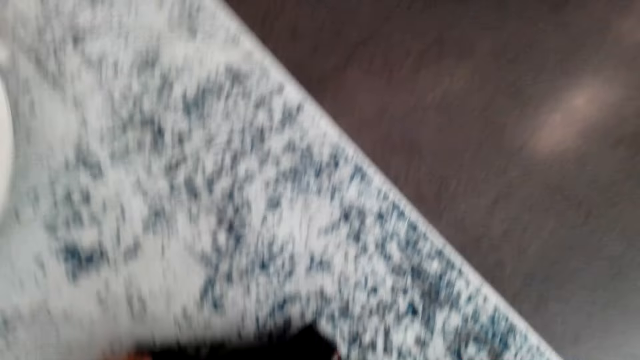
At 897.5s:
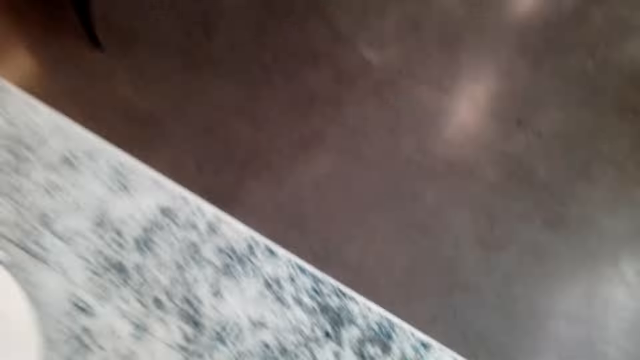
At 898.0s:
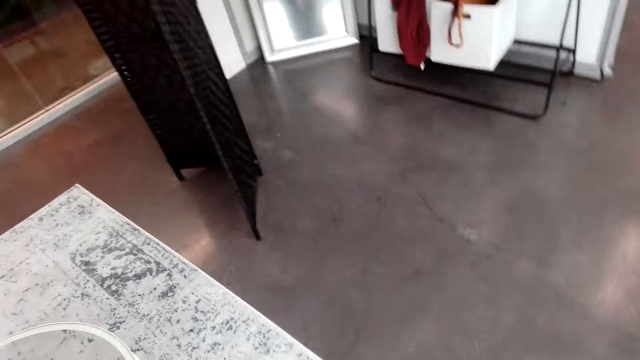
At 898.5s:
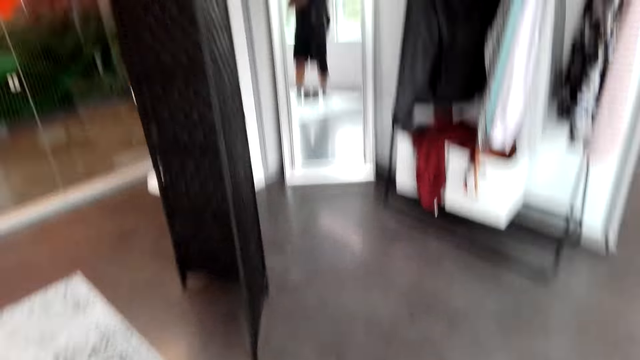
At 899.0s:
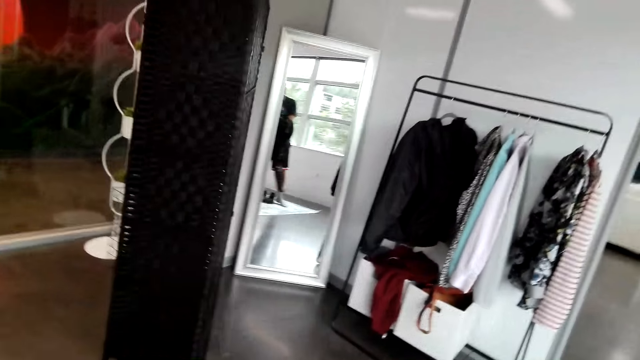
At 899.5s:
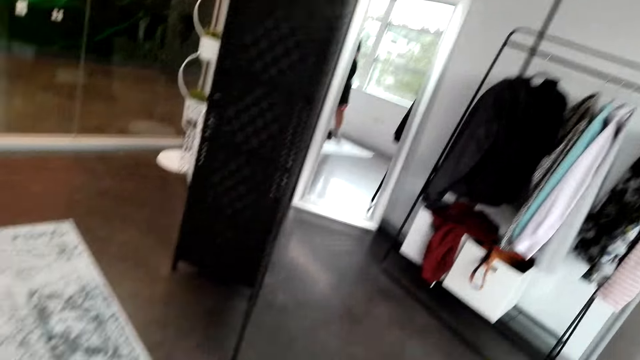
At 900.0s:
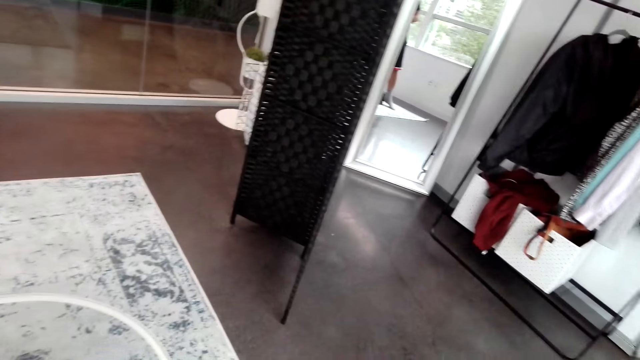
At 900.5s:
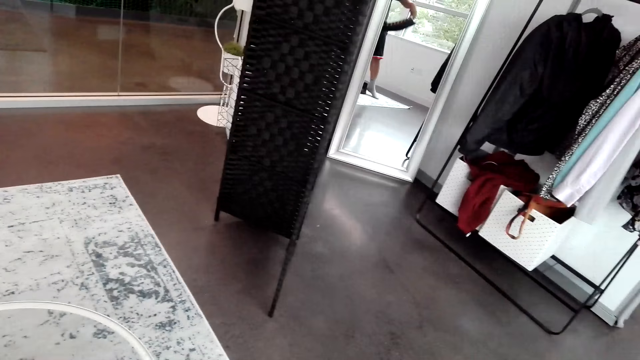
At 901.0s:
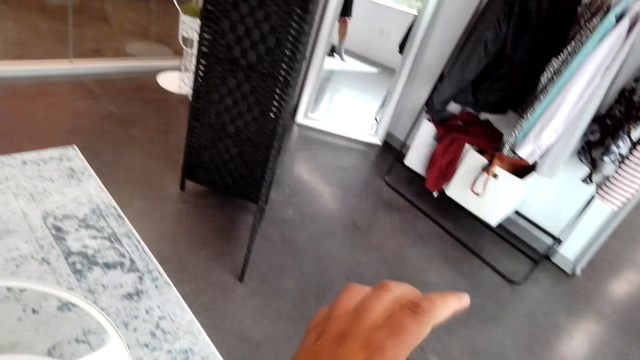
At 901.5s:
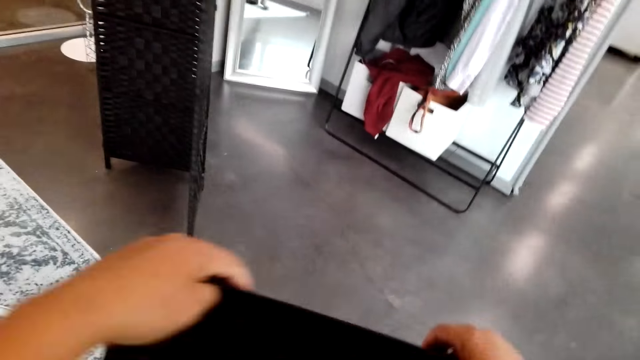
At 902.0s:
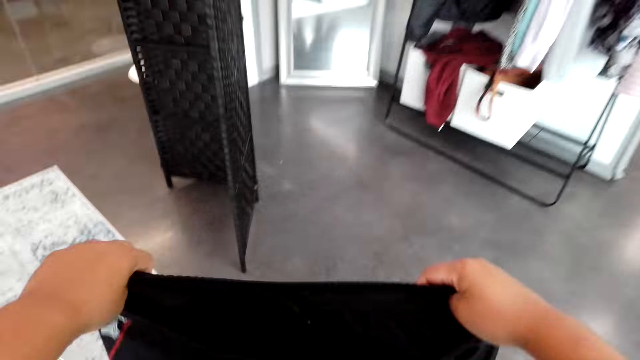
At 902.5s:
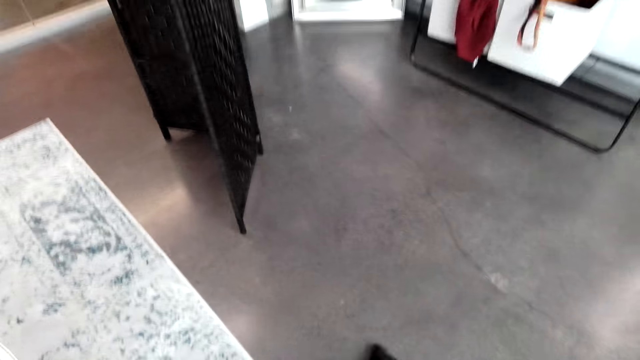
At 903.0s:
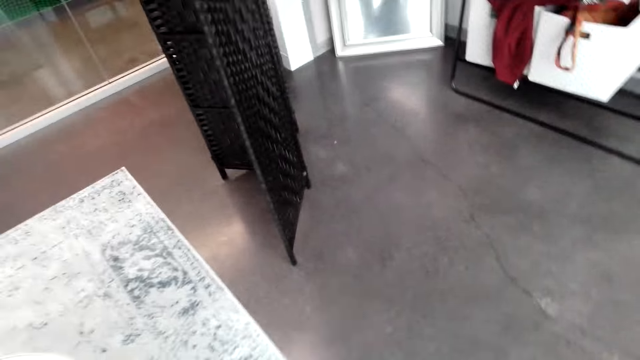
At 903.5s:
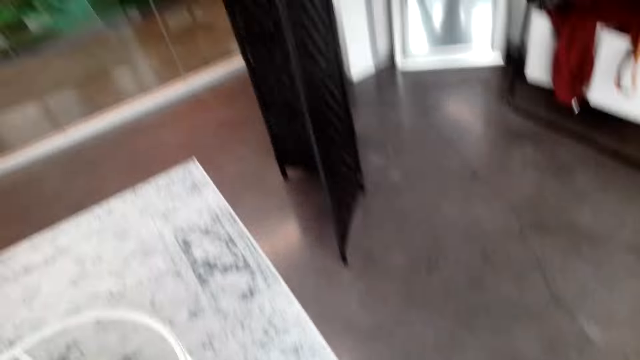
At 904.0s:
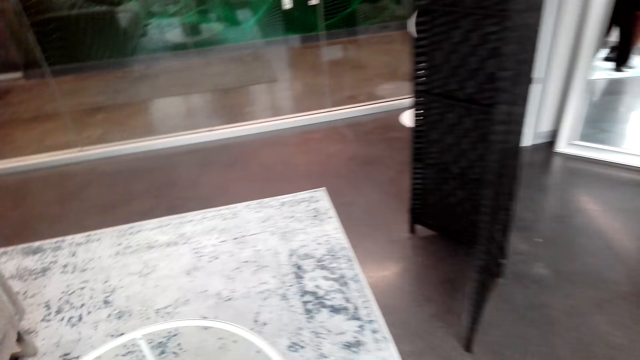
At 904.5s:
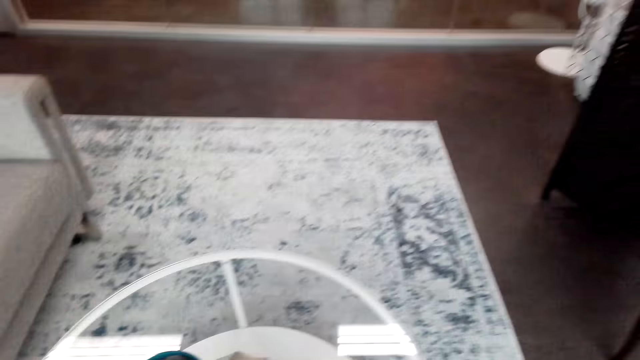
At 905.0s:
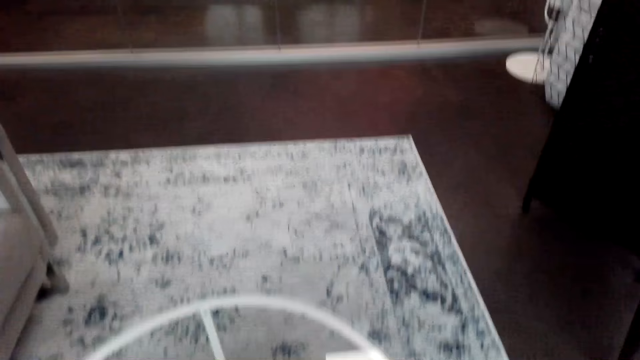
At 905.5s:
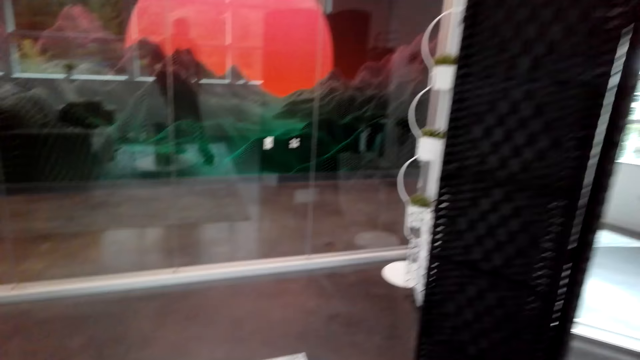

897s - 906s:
The camera wearer removes the cloth. They look at the cloth.

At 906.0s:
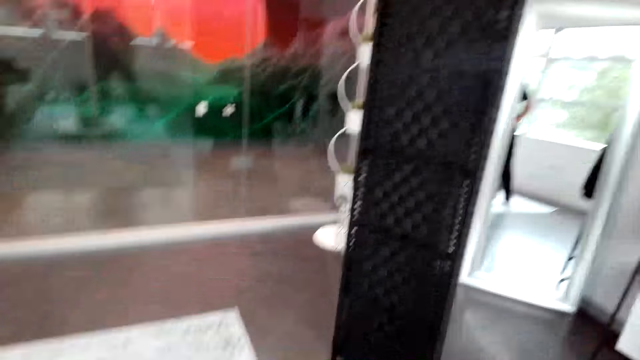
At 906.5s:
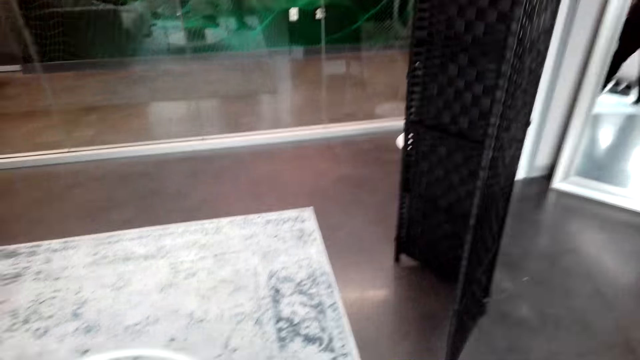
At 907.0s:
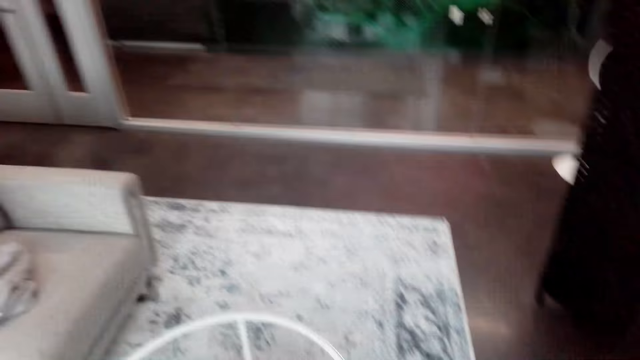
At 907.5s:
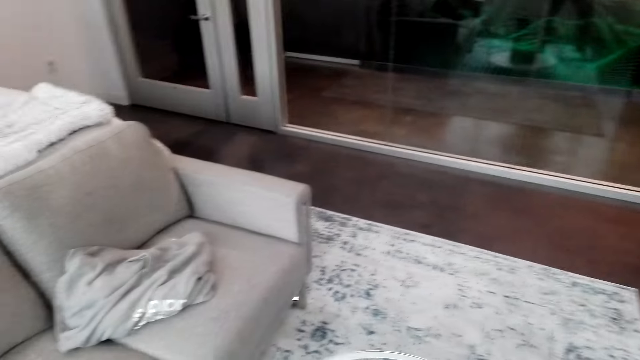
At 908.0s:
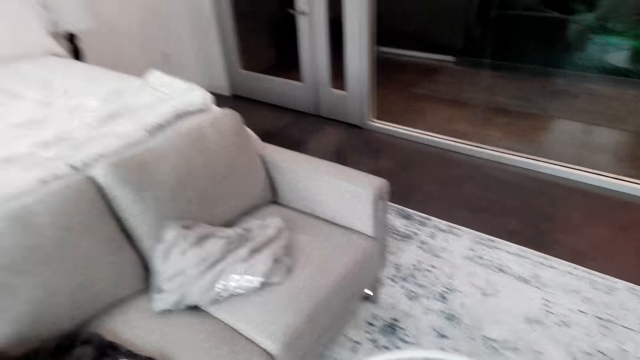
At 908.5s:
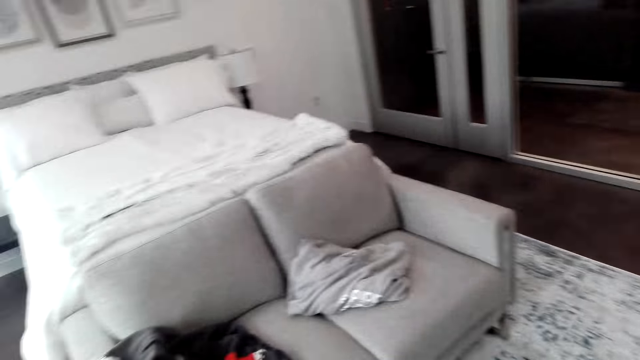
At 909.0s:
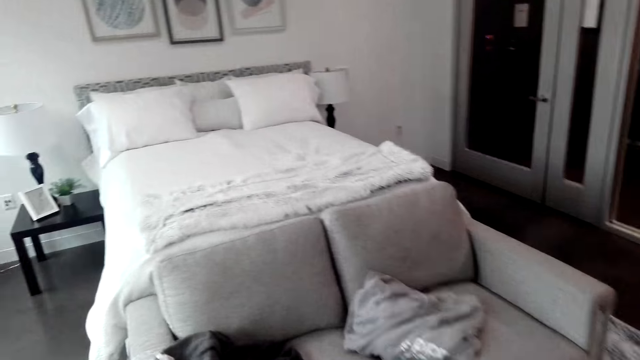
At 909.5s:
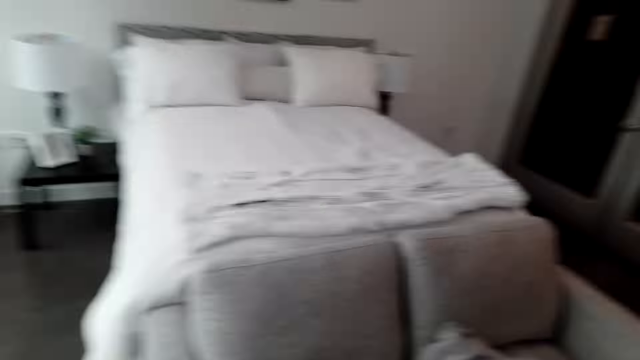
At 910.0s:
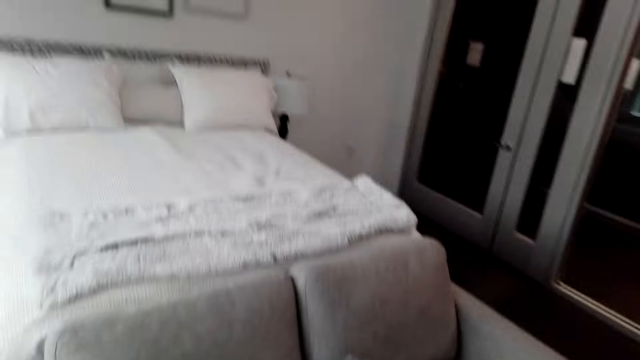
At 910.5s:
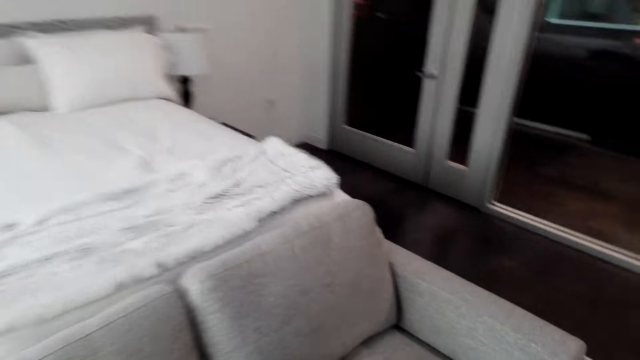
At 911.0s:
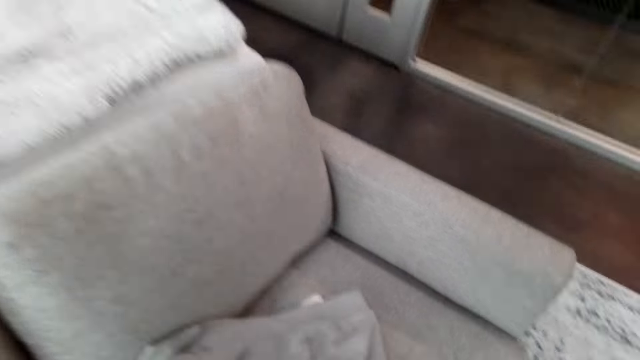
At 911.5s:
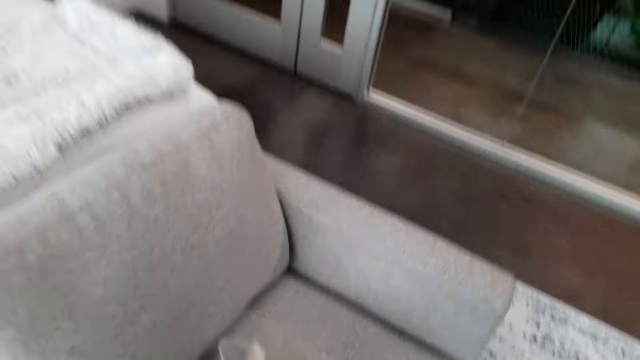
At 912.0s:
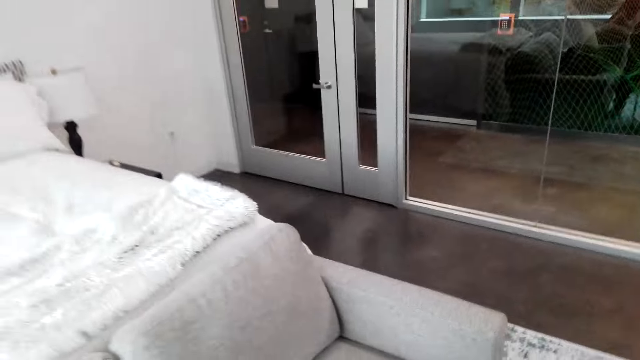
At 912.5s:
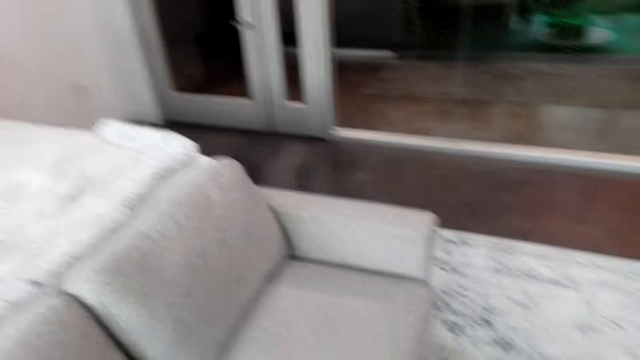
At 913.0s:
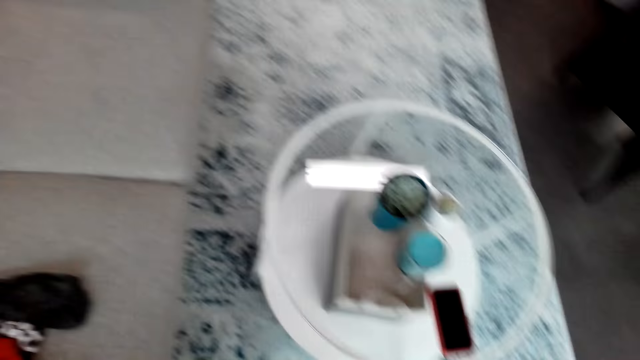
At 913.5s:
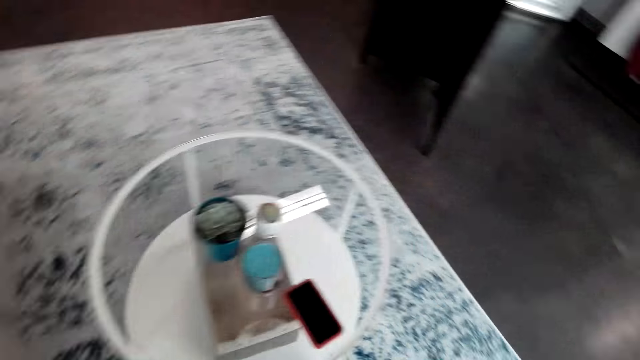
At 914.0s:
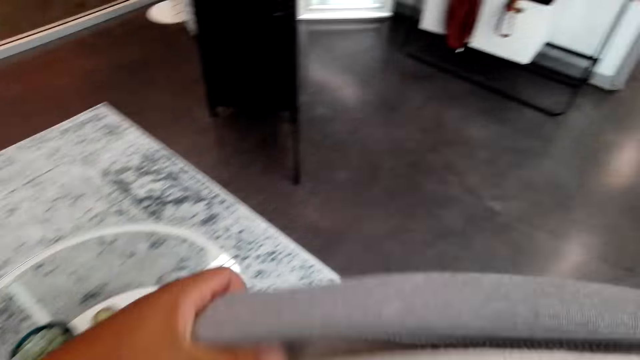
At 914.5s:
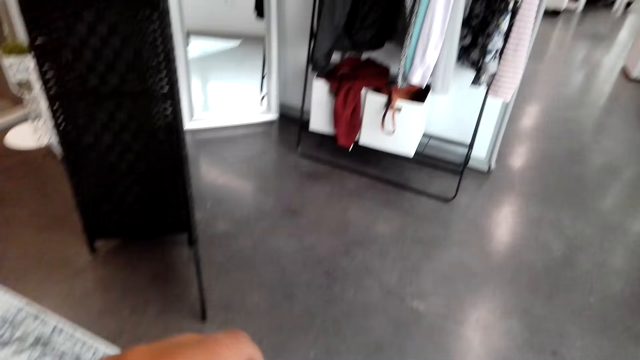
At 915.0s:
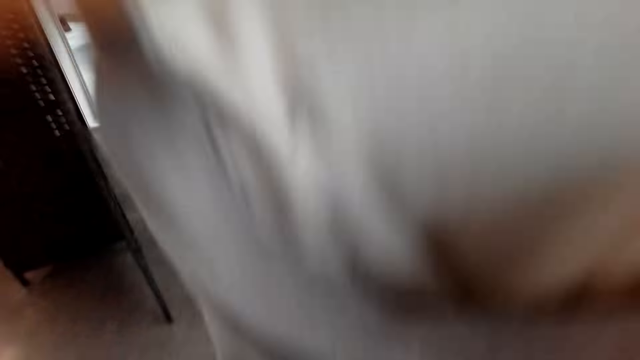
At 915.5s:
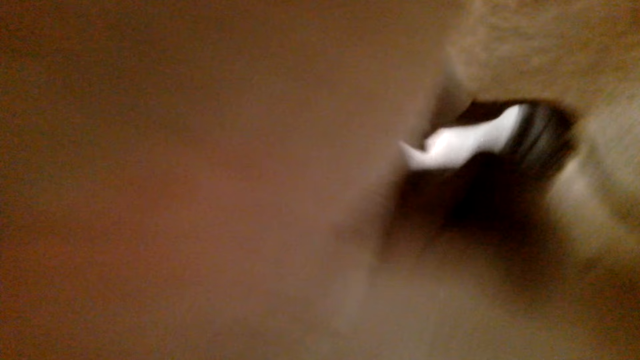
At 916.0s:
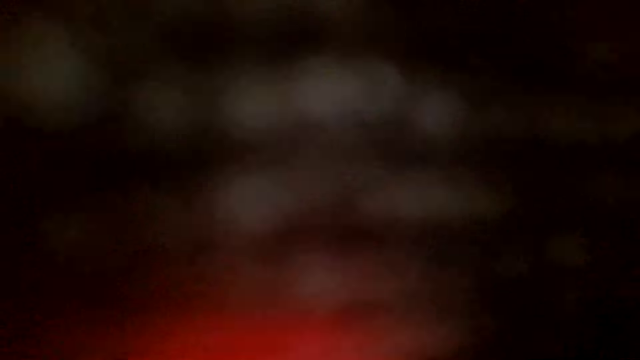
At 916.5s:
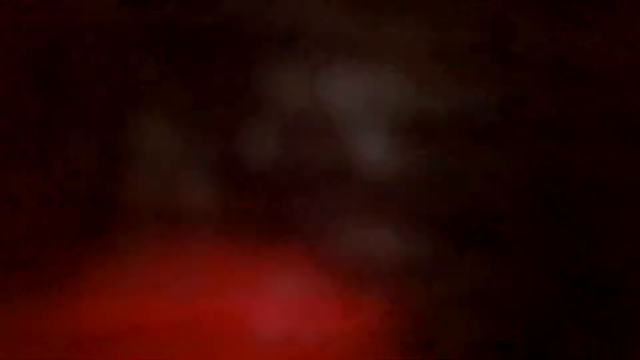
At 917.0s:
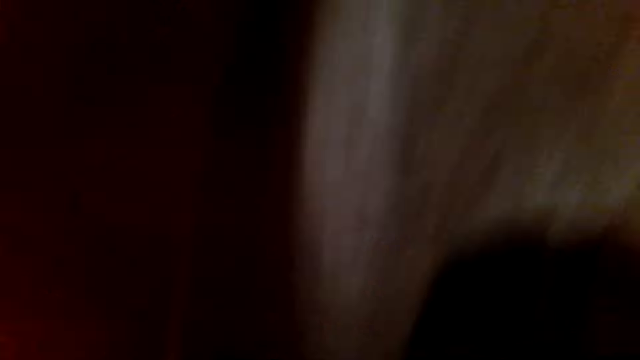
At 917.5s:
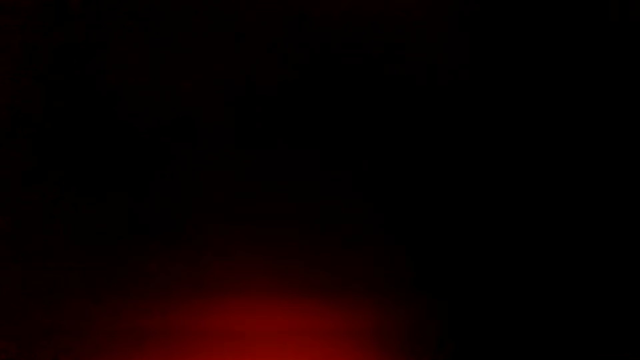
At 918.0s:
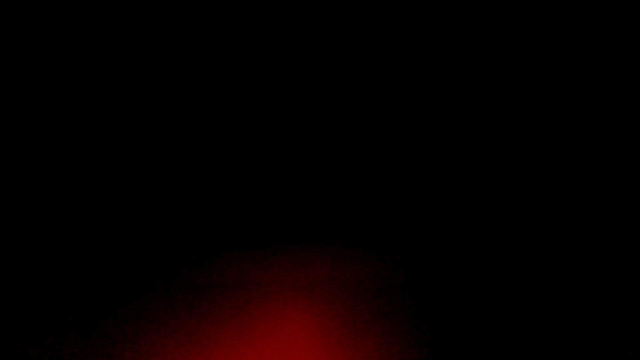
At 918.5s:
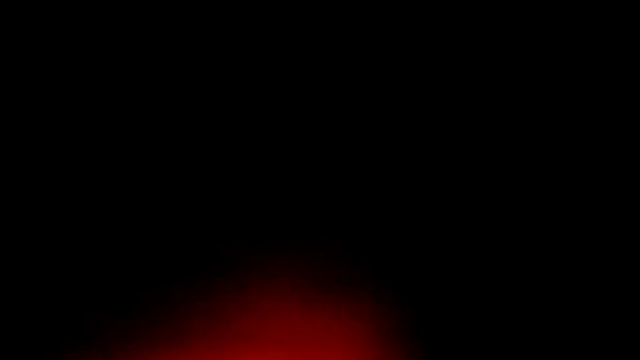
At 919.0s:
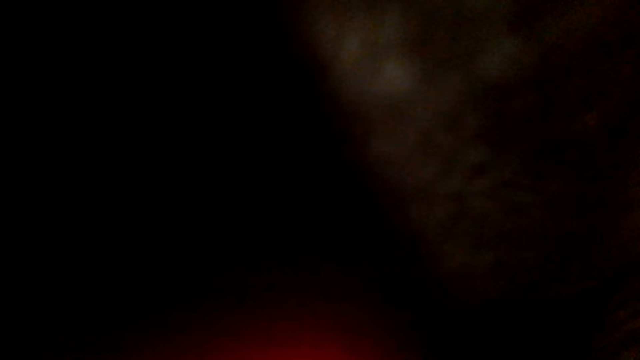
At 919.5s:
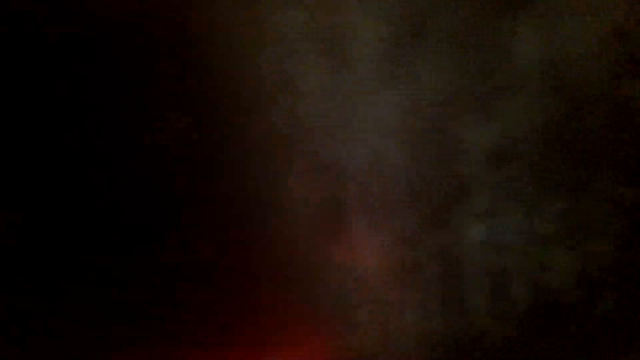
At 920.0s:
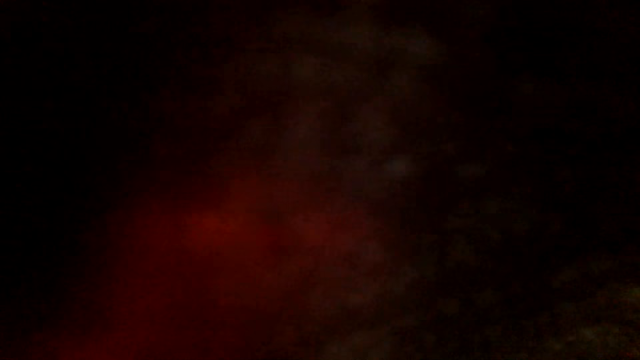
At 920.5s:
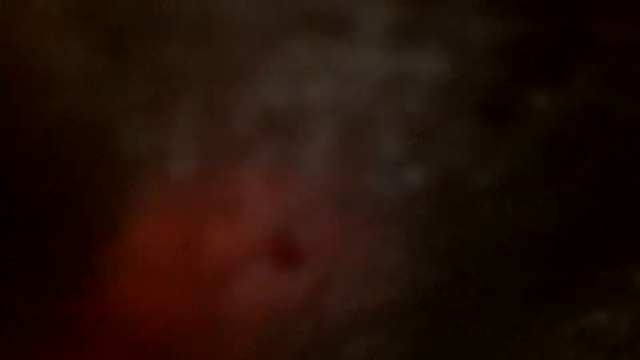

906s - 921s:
The camera wearer moves around. They take the cloth. They put on the cloth. They look at the cloth.
